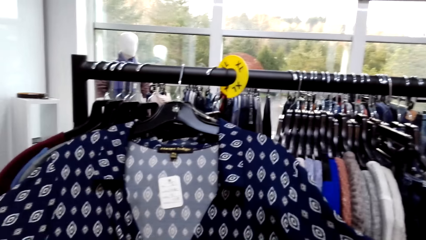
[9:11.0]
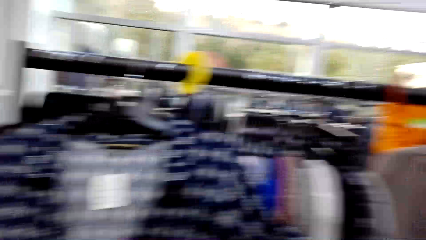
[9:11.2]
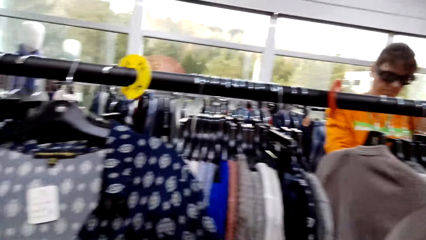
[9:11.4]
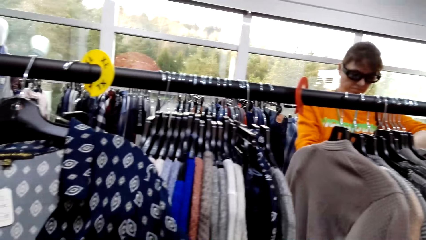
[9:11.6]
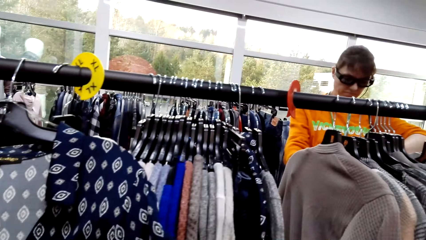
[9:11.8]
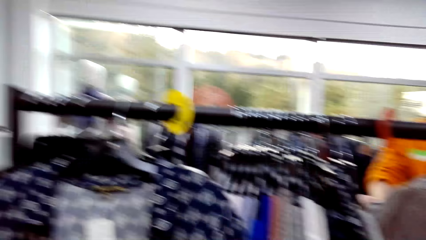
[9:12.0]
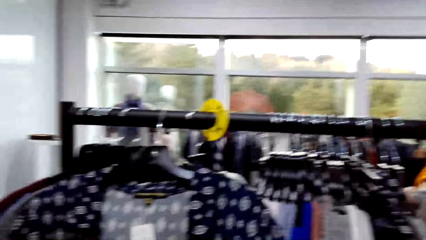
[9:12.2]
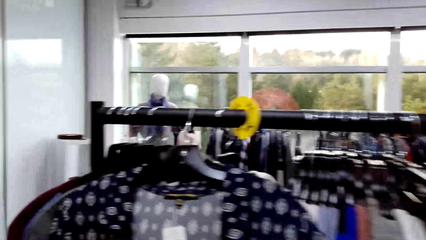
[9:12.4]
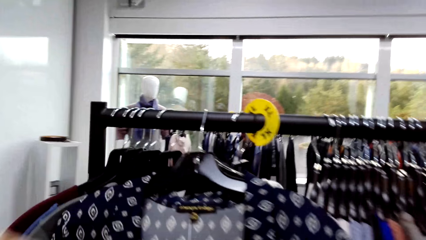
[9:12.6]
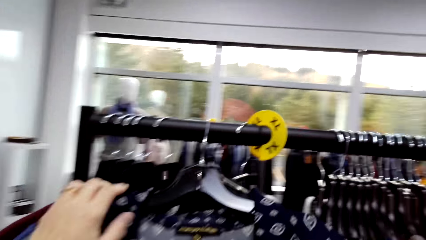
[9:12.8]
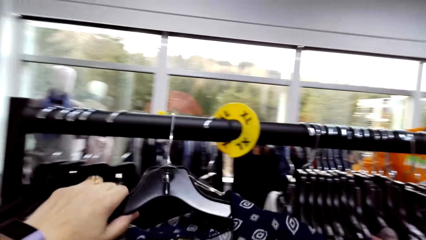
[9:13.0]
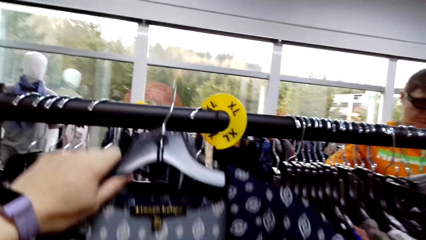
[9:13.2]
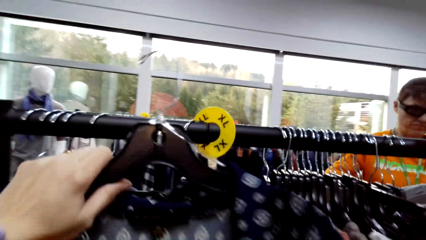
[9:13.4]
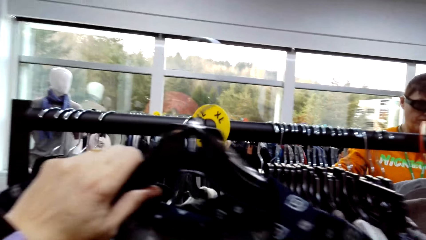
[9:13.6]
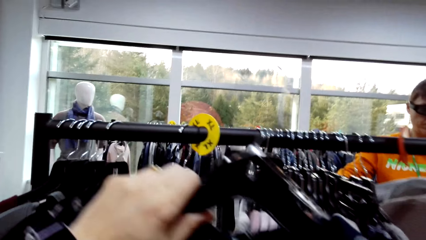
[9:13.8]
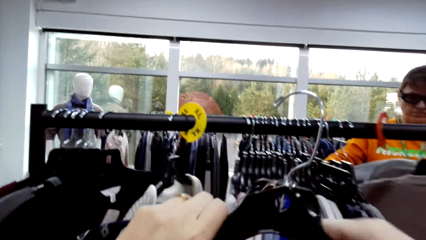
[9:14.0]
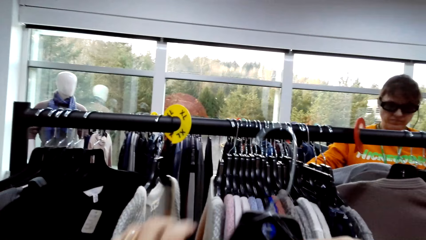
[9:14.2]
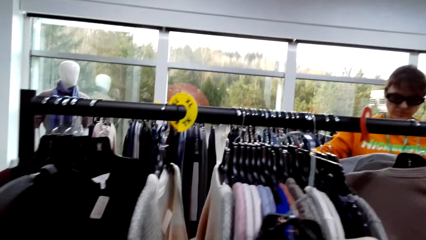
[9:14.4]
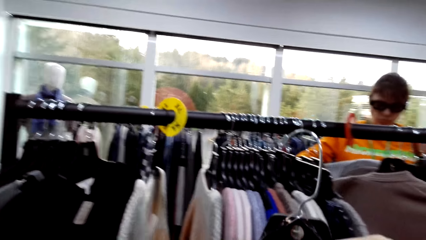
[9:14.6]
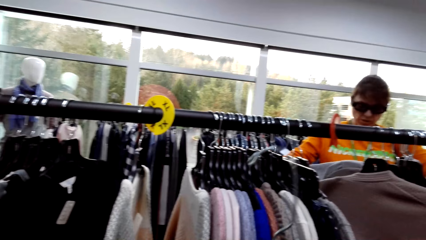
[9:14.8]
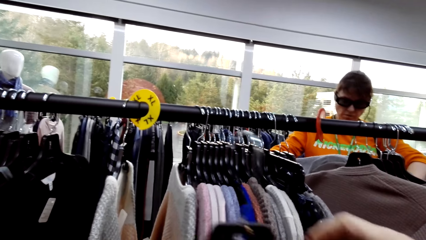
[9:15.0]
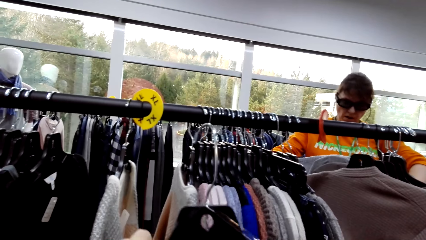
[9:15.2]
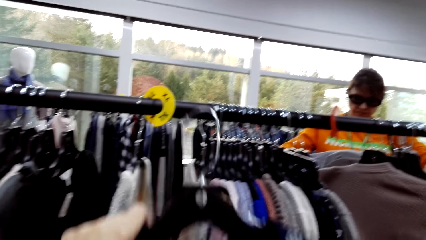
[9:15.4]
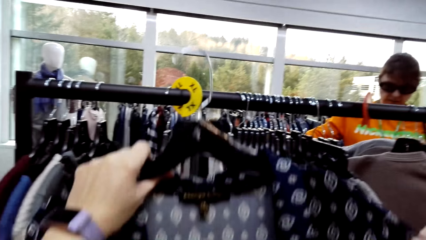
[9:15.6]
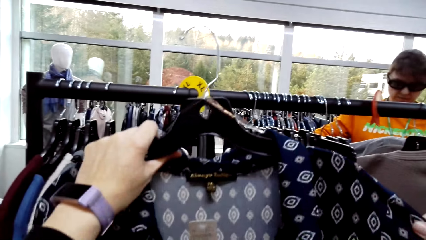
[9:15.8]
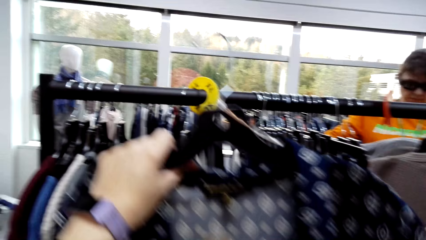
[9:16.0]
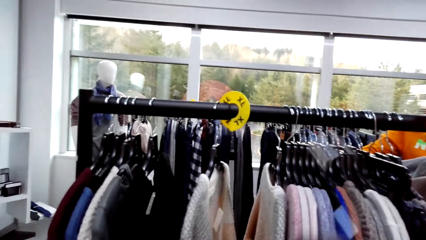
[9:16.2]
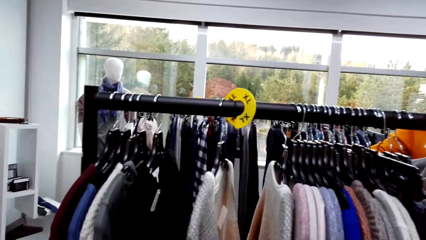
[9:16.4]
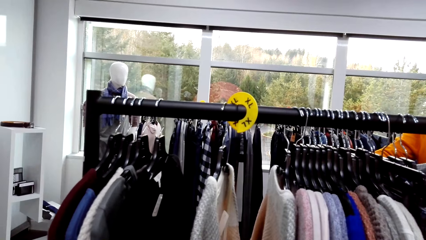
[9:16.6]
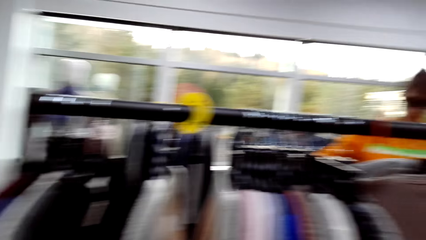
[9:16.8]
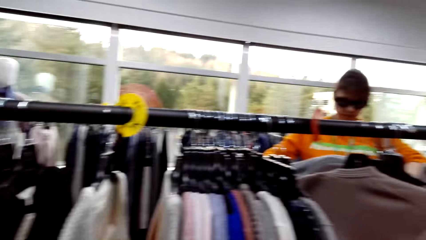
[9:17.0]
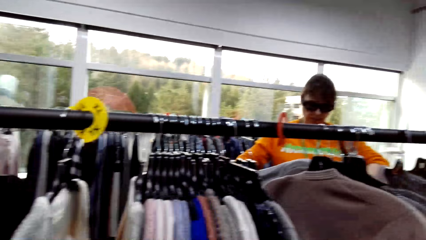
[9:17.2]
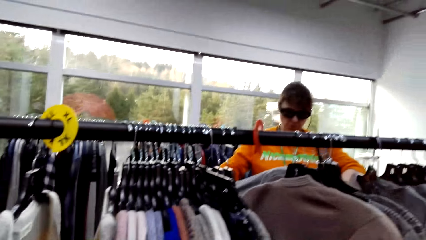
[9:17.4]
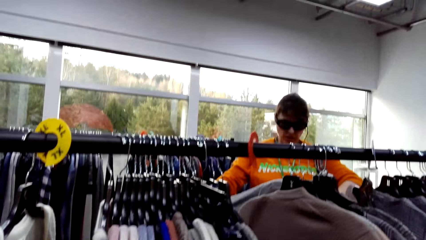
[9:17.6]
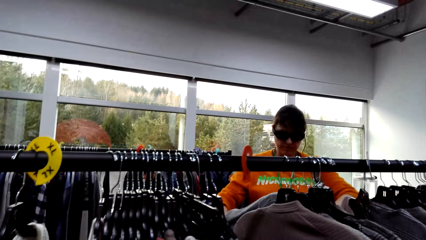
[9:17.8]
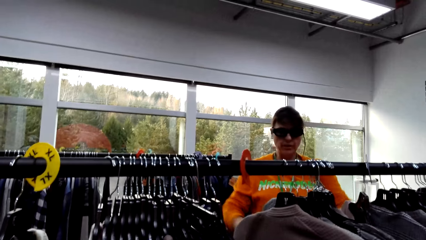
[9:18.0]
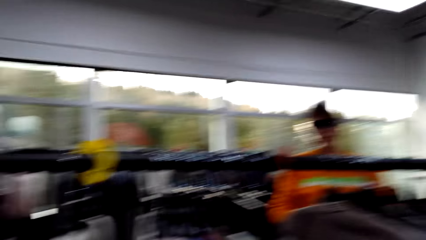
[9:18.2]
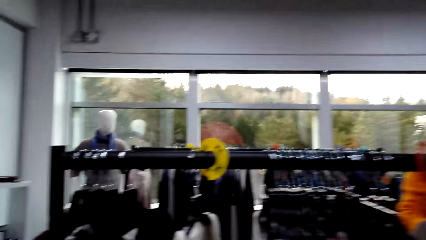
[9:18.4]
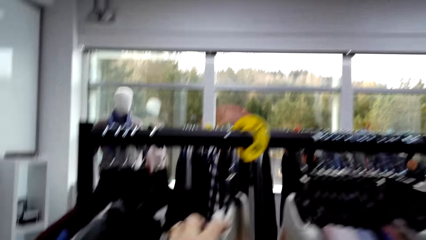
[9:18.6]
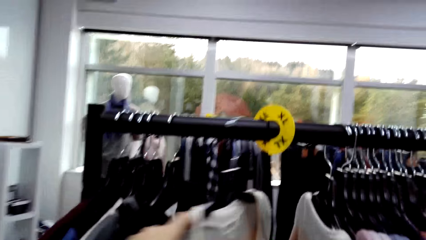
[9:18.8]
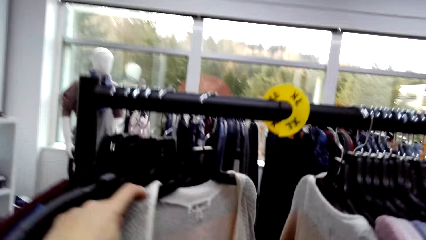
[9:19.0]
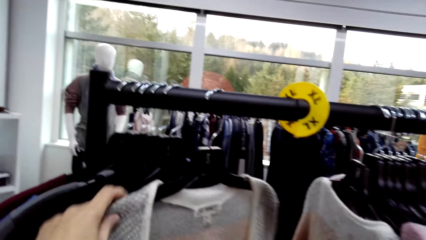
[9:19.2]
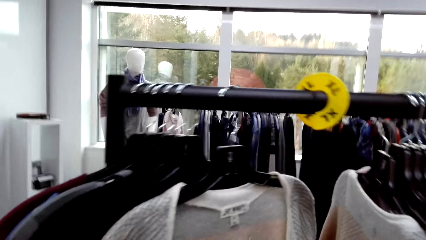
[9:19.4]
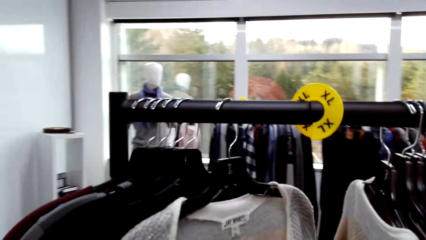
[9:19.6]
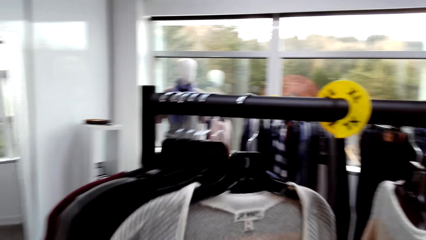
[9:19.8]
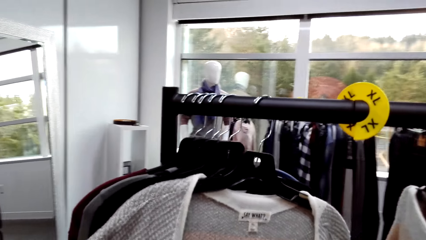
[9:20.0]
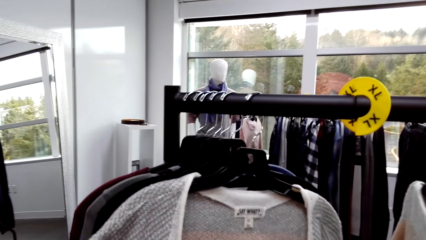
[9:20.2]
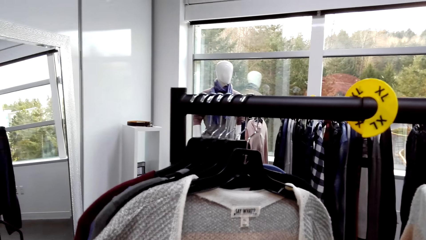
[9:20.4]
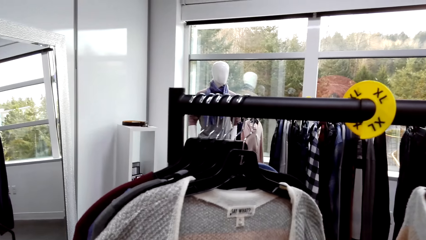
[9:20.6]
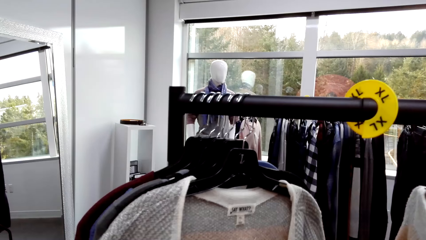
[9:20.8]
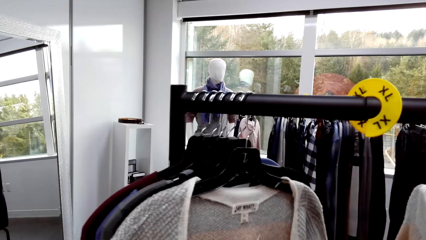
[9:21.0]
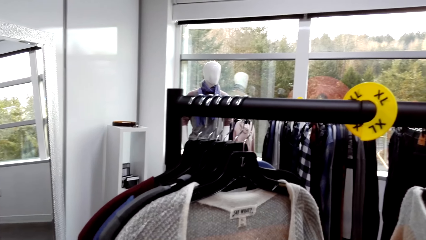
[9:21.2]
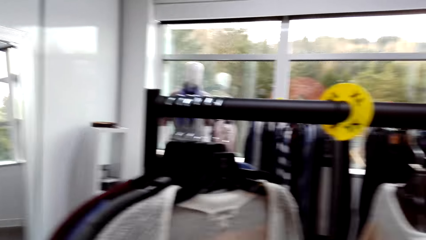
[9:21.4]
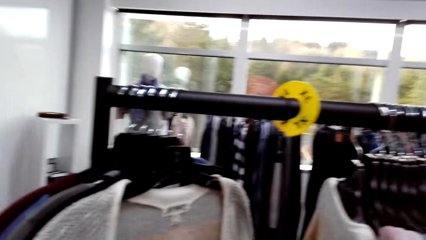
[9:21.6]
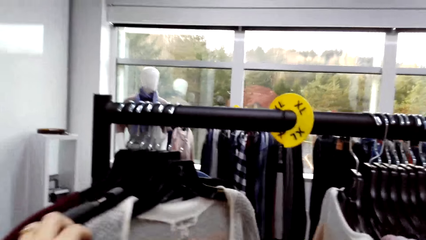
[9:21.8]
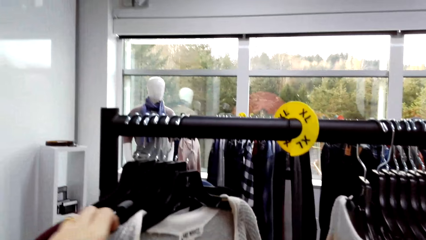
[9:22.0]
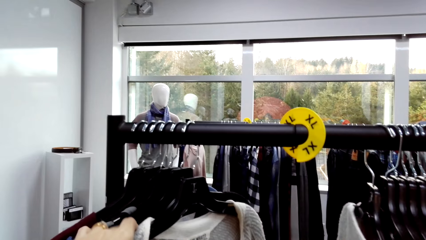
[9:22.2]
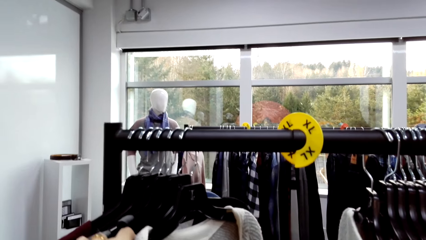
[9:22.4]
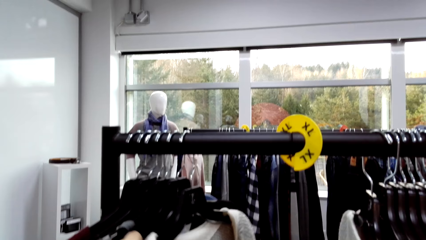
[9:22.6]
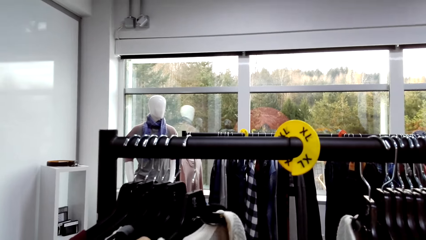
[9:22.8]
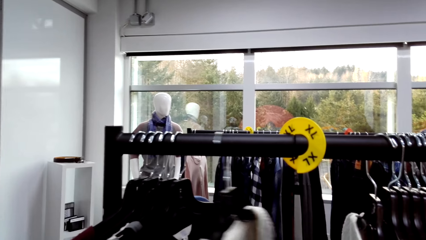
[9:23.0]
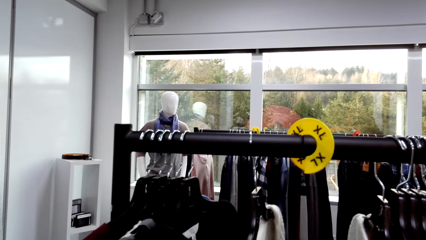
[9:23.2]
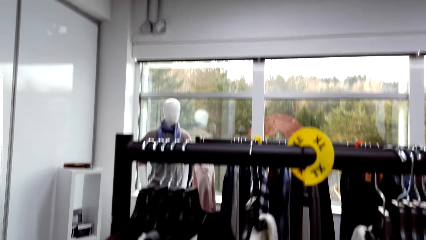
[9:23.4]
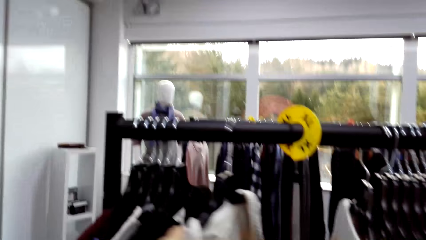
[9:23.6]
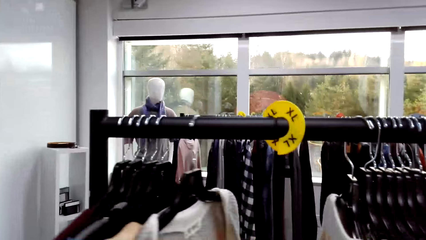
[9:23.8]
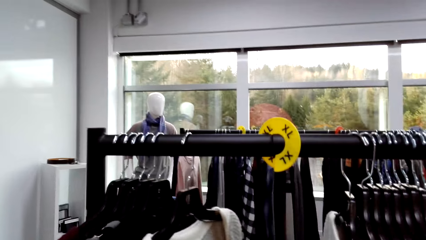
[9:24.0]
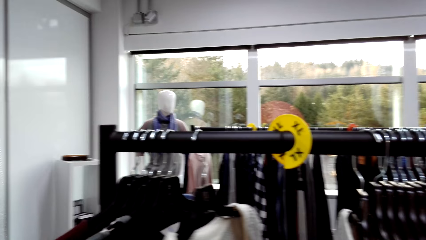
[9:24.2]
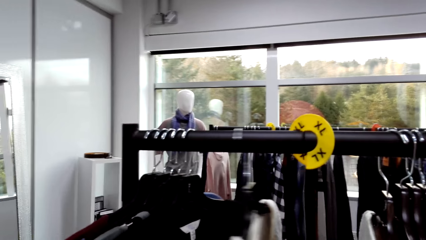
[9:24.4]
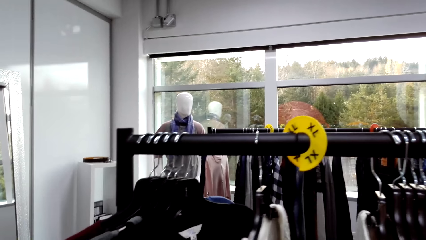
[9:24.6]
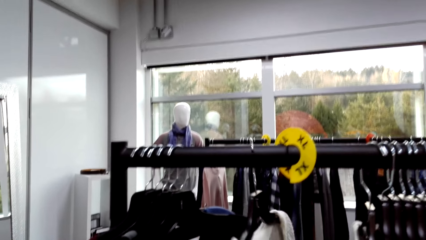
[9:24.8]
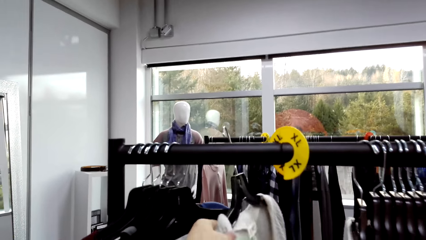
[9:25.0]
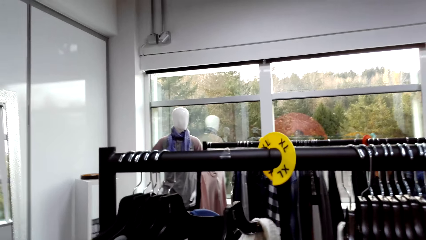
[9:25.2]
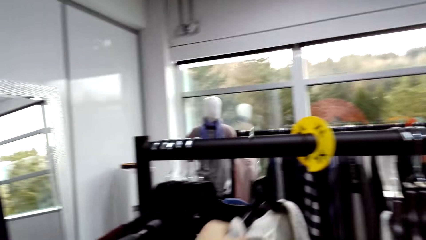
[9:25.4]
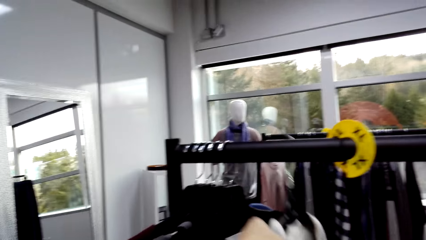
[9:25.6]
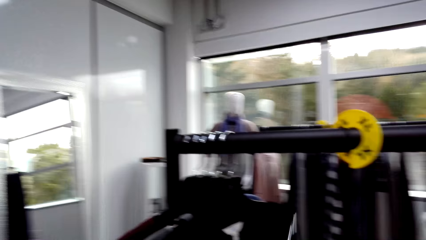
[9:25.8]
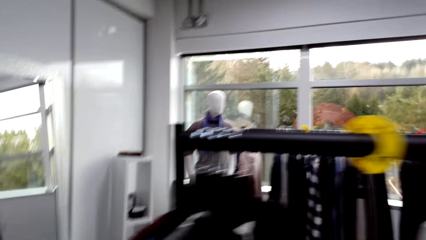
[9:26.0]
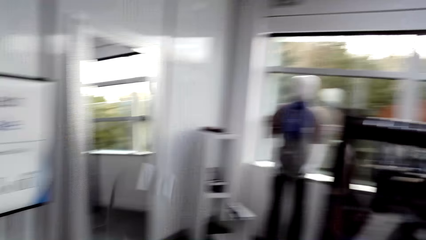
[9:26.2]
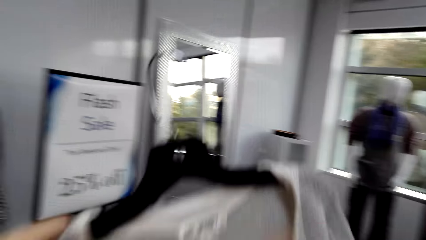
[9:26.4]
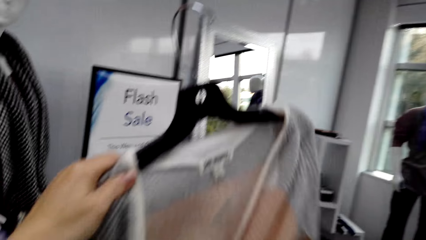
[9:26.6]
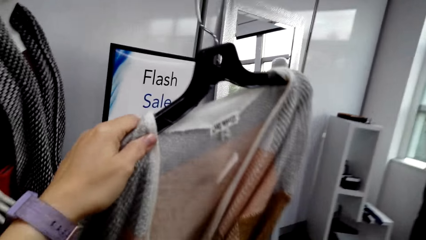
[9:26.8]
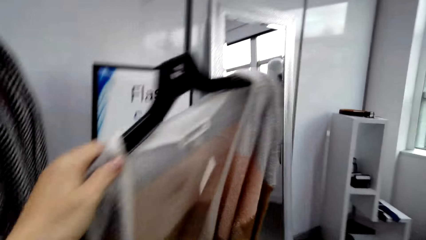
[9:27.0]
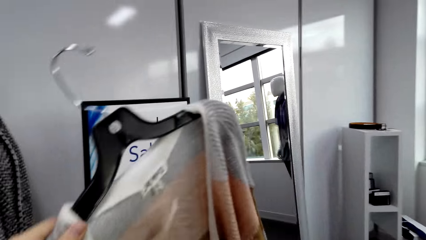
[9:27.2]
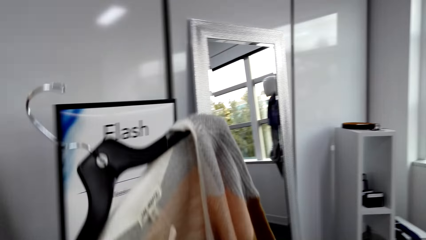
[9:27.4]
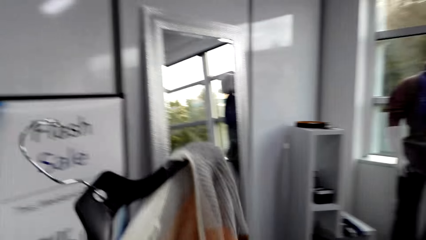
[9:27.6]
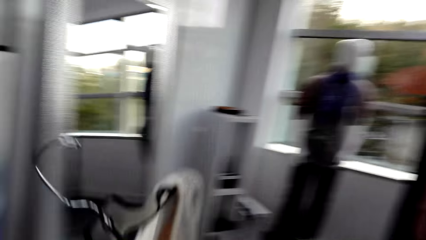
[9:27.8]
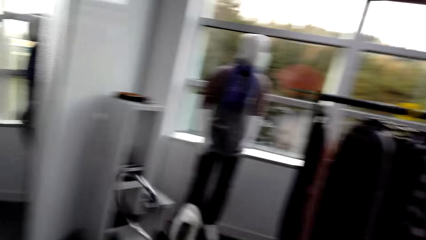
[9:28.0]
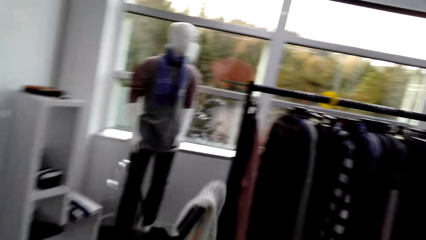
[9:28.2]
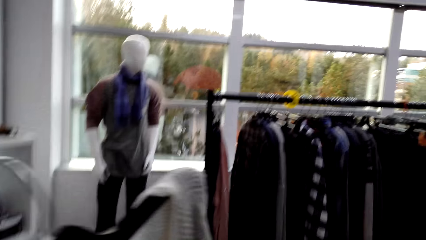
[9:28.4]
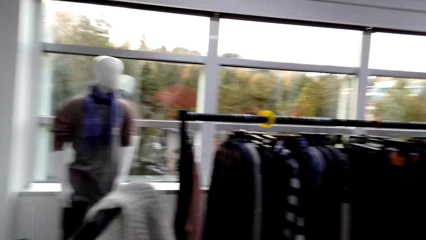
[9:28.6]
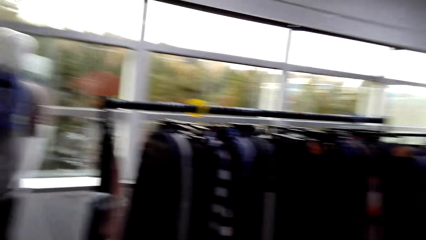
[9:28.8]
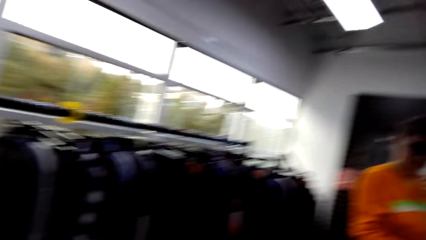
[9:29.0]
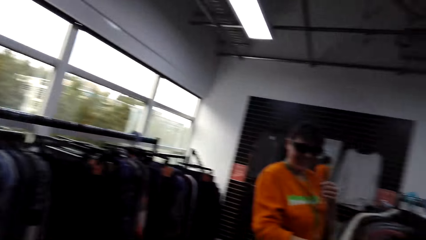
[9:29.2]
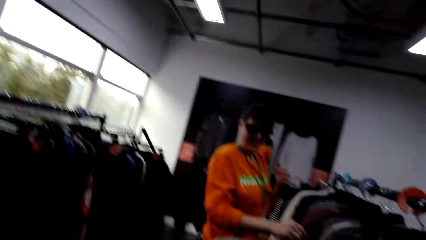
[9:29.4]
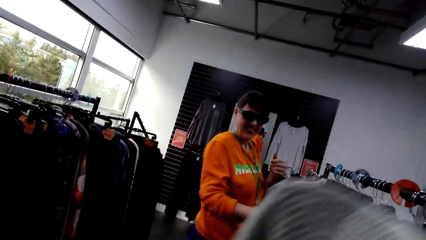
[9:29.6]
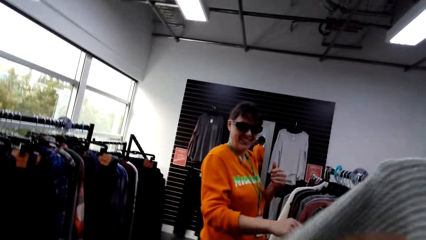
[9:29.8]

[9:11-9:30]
The camera wearer unhangs the blouse. A person speaks to the camera wearer. The camera wearer looks at the person. They look at the blouse. They look at the person. They check the hanged sweater. They speak to the person. They move the hanged clothes. They unhang a sweater. They look at the sweater. They speak to the person and walk in the store. They look around. They speak to the person and look at the person.
